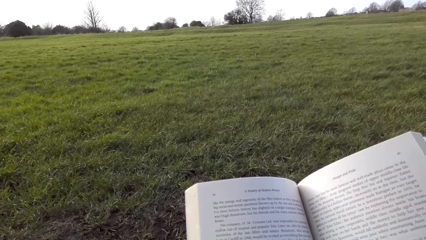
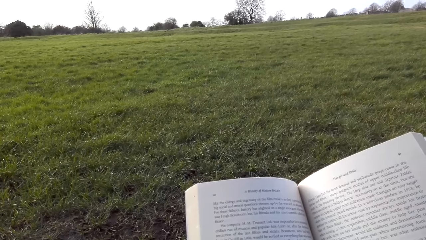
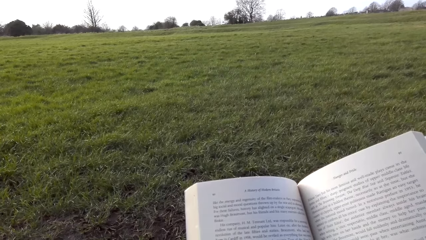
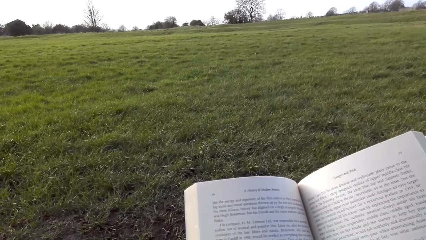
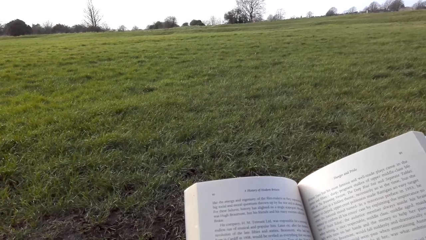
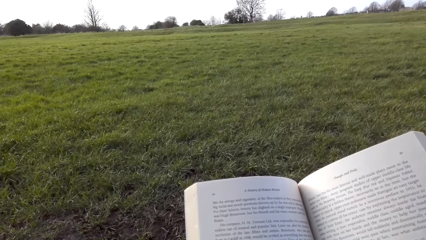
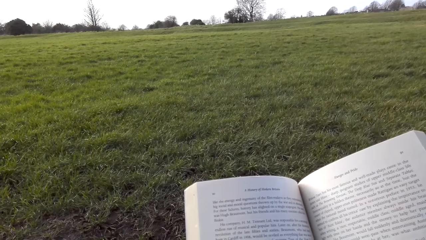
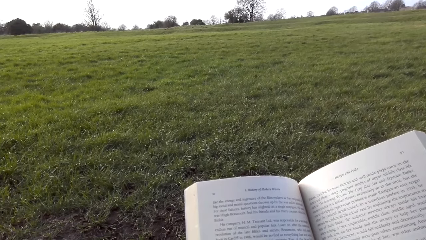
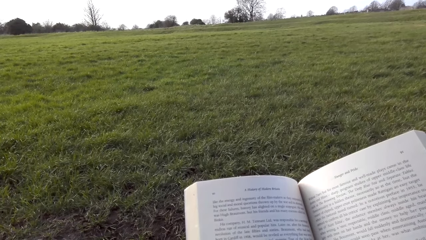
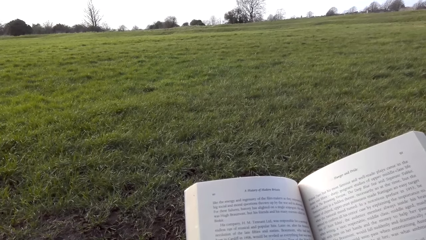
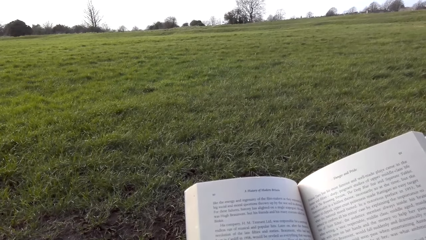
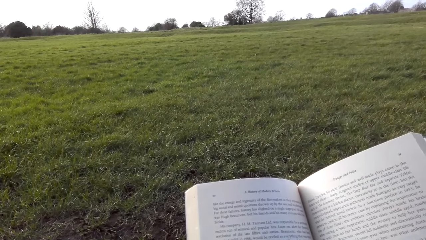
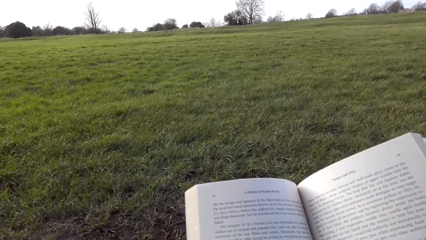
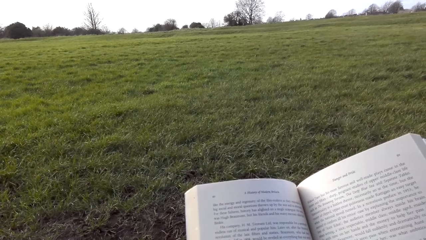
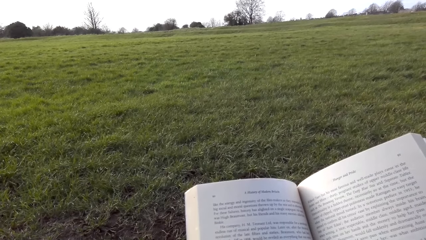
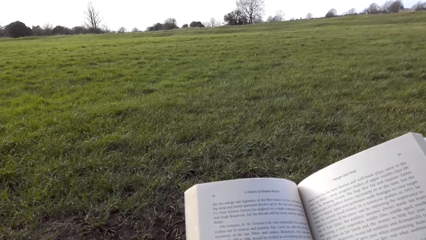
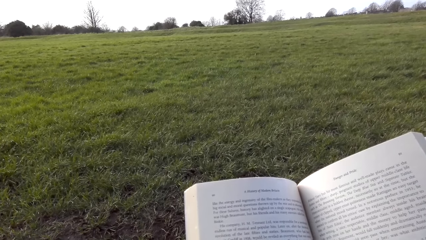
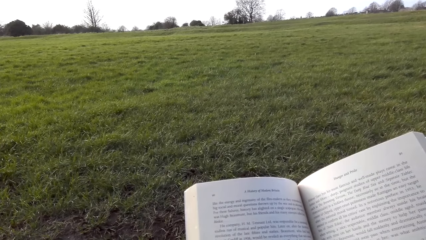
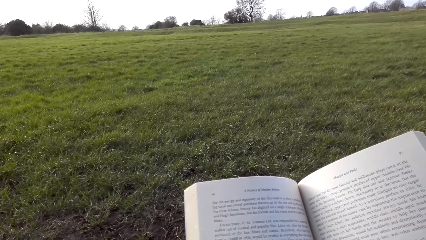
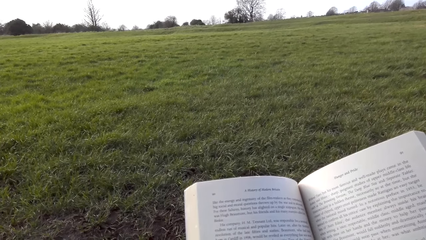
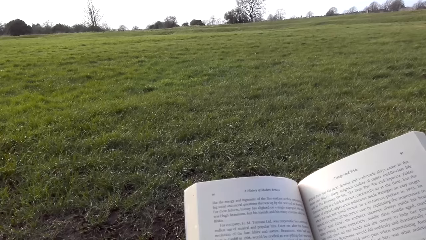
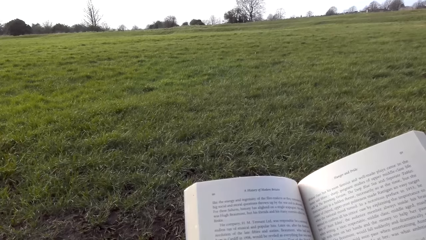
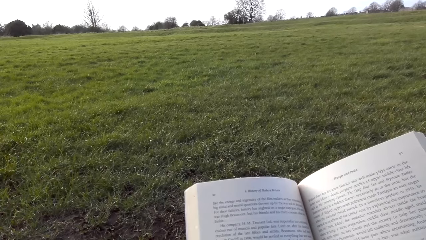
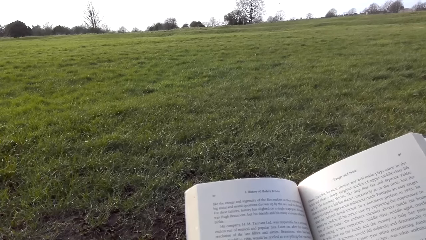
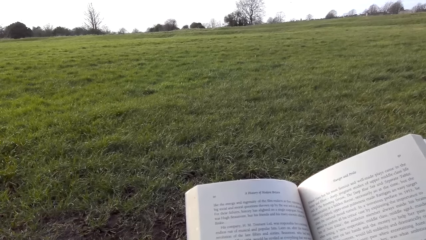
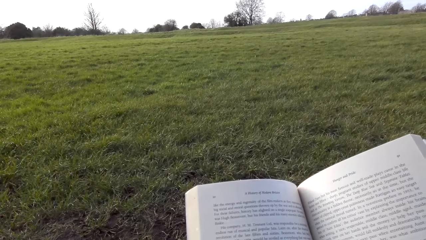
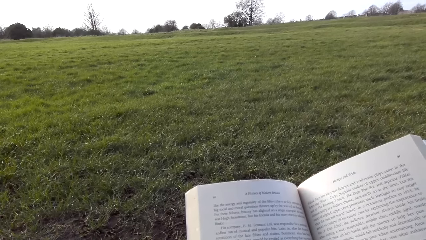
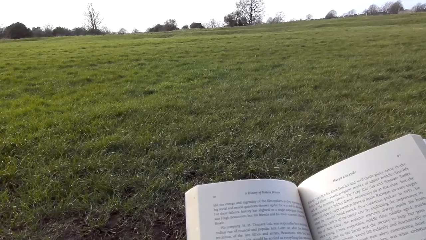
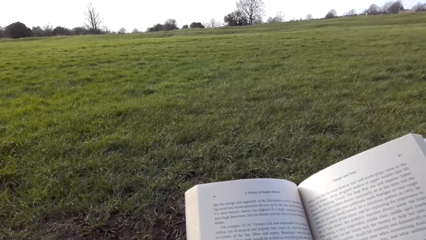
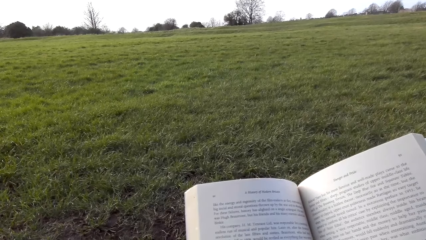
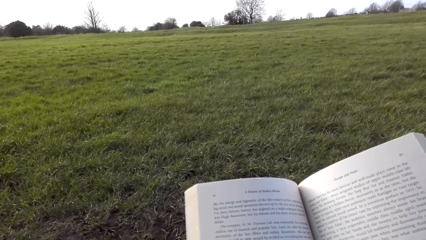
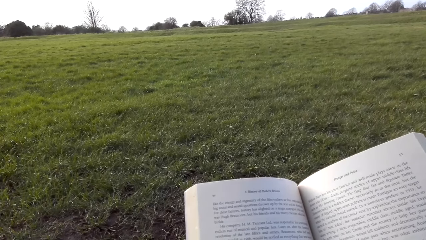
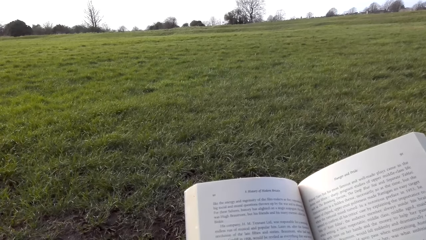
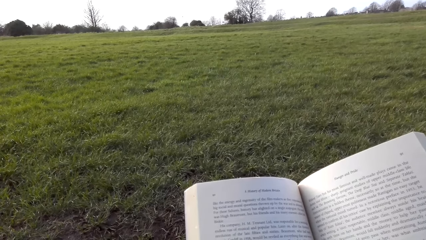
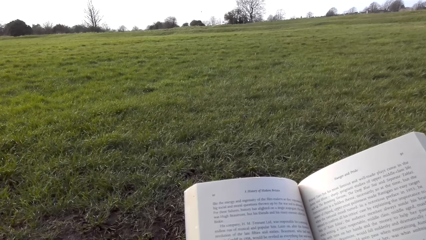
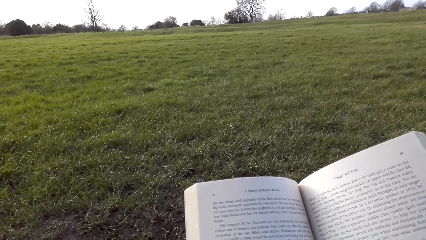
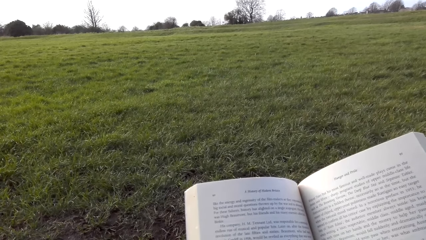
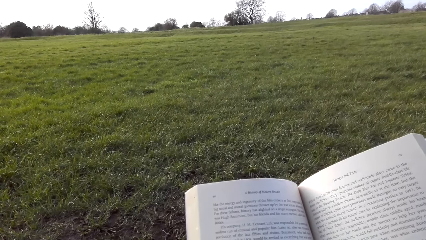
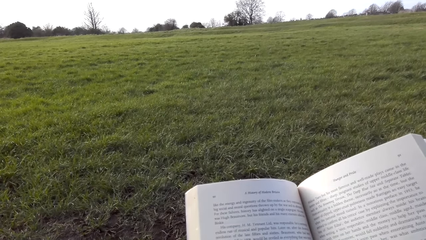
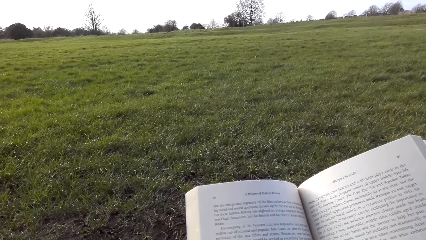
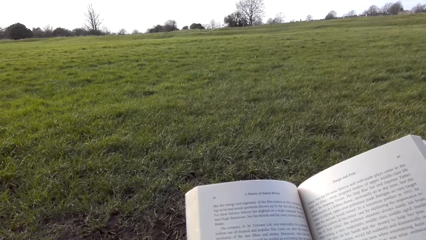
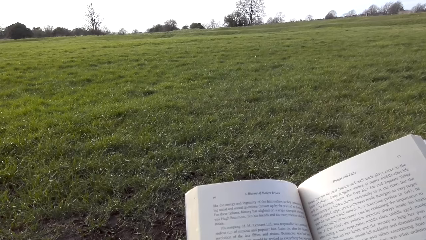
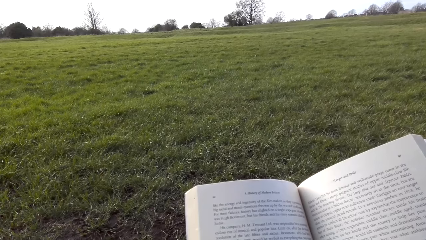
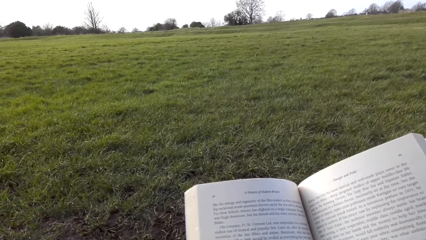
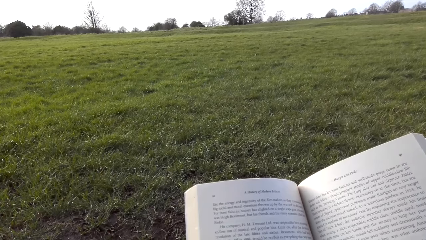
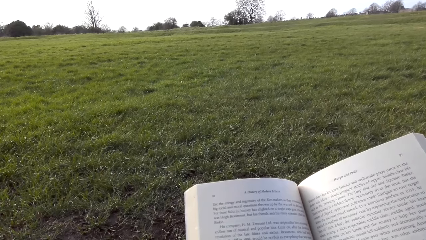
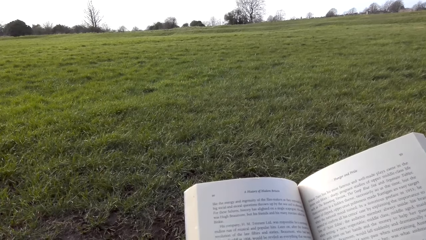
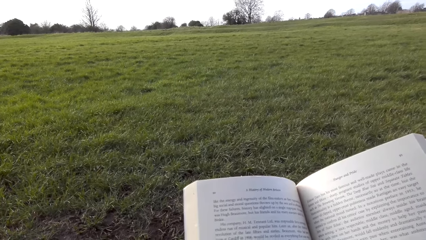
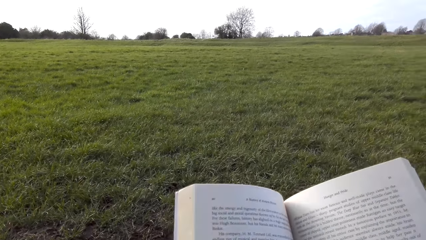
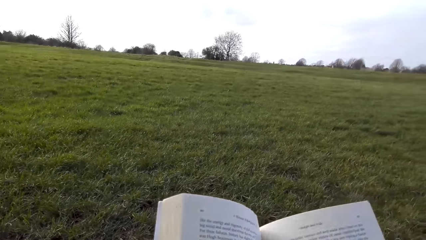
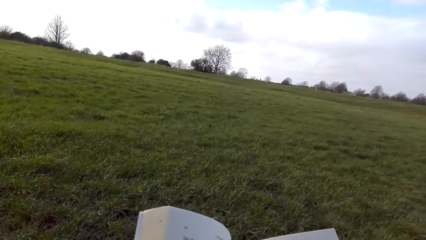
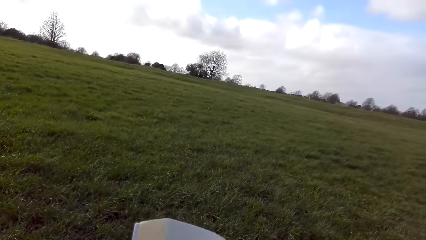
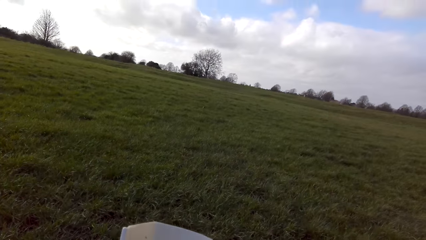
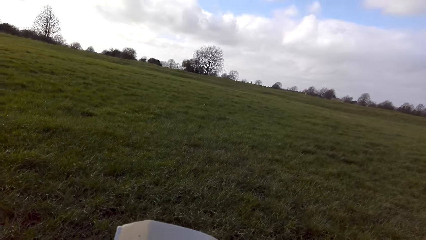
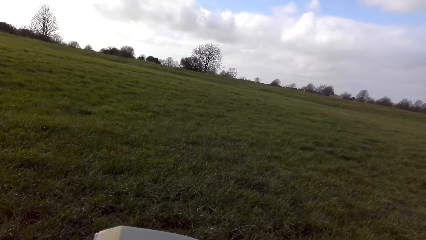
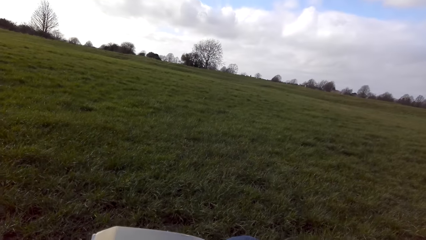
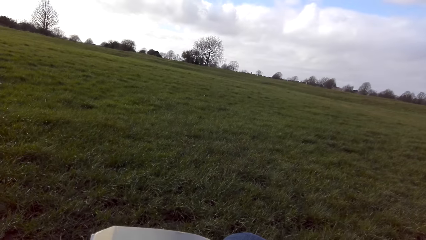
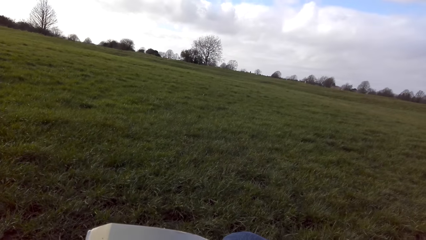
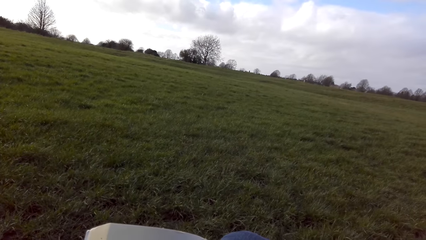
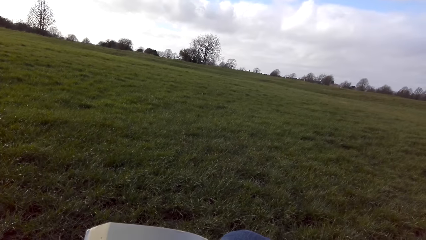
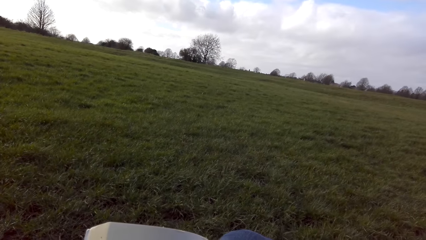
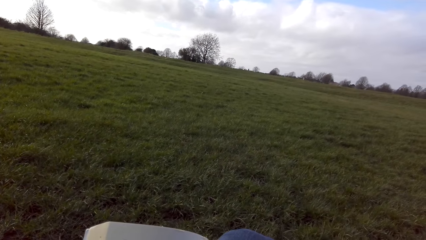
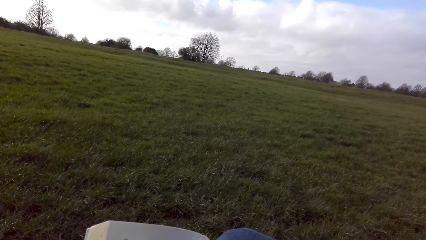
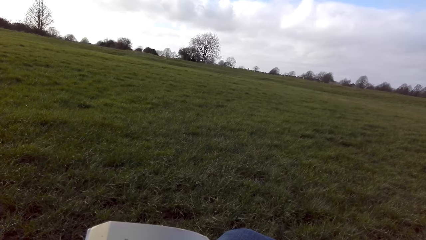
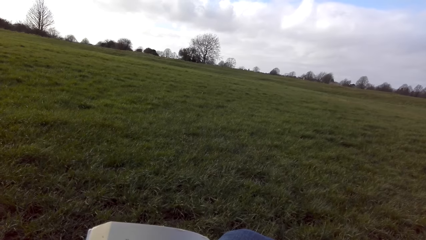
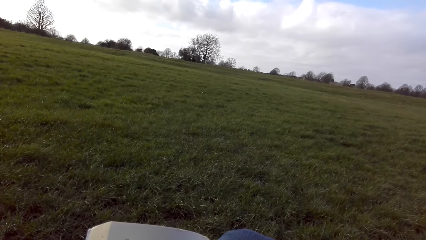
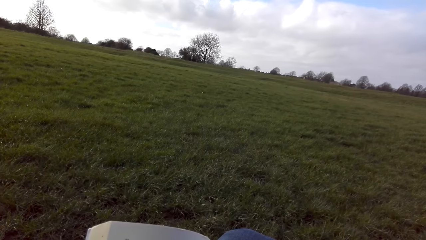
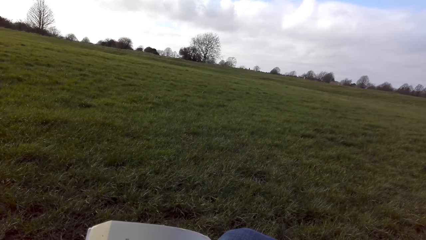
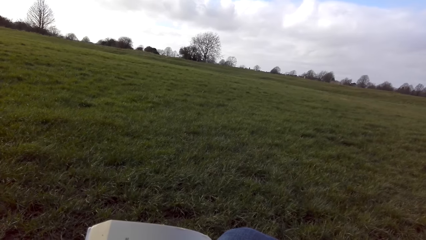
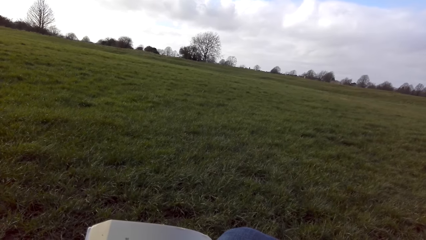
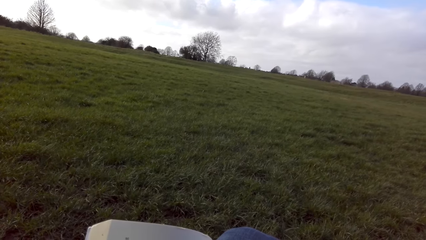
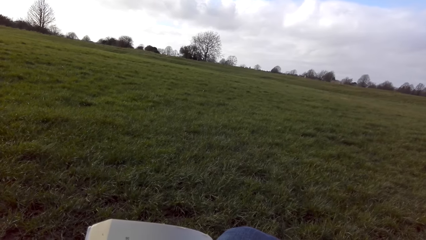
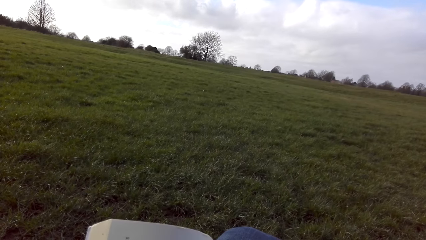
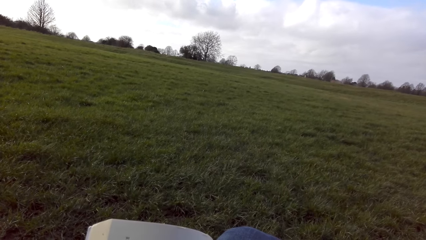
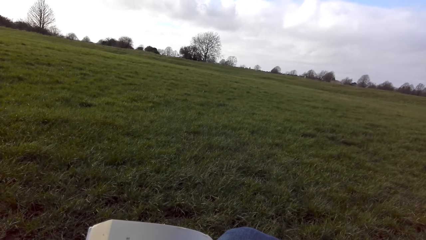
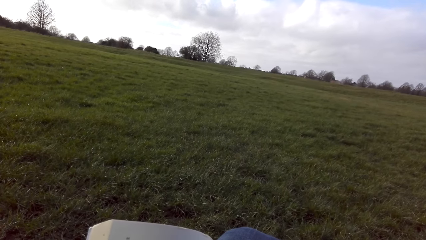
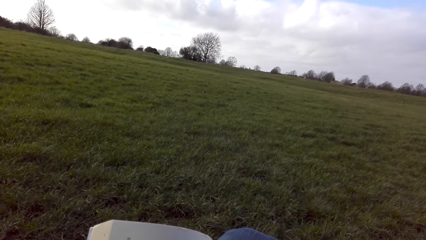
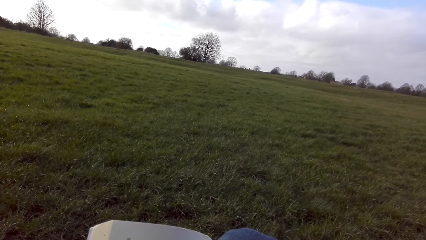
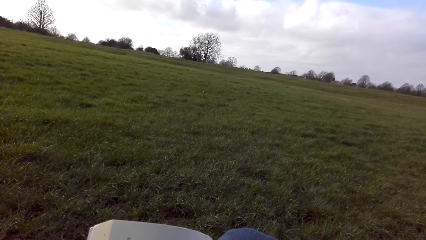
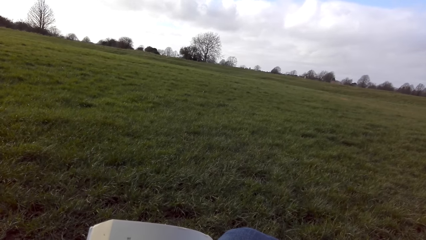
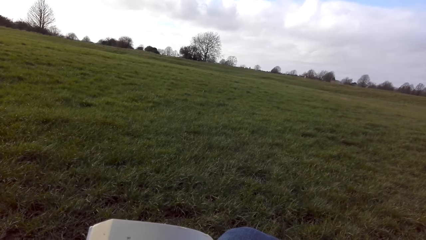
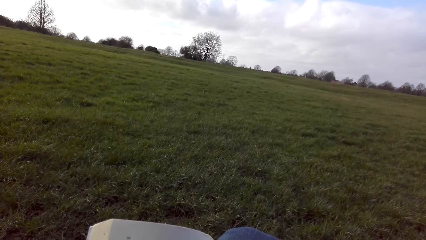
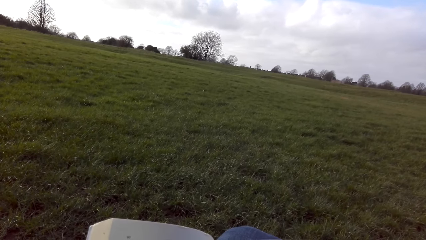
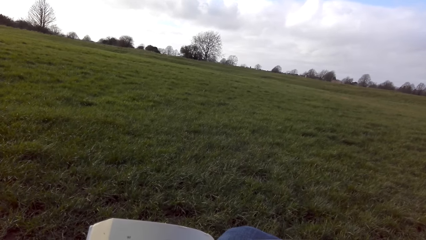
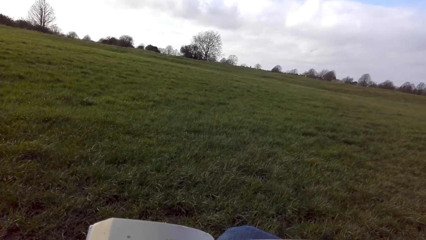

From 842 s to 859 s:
The camera wearer holds the novel well. They look around the park and read the novel.
